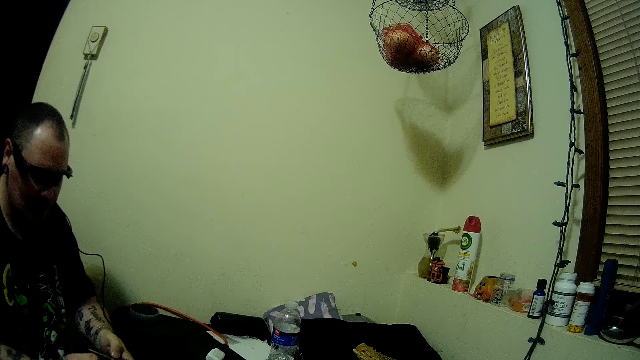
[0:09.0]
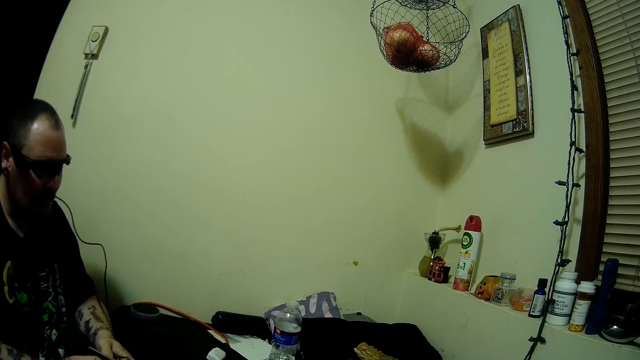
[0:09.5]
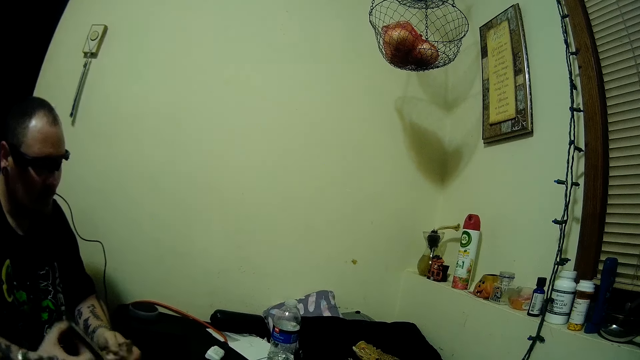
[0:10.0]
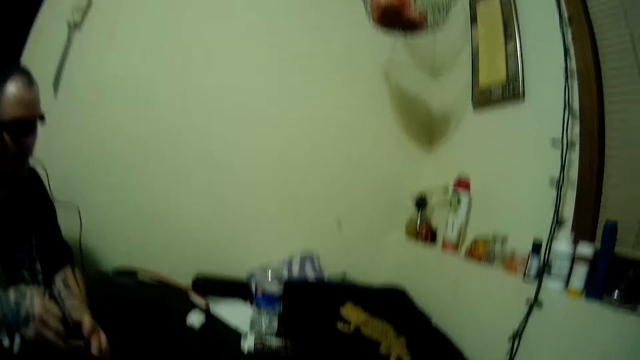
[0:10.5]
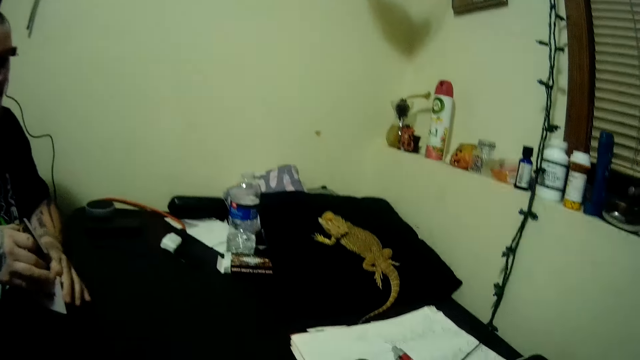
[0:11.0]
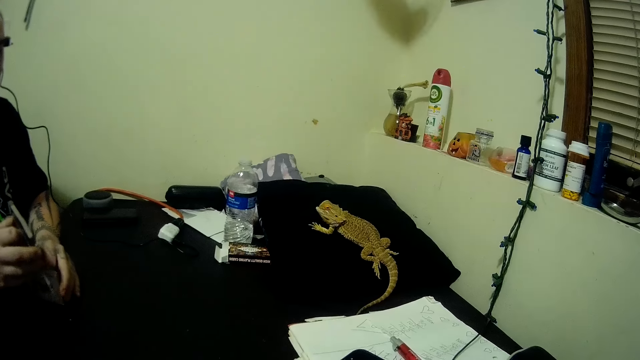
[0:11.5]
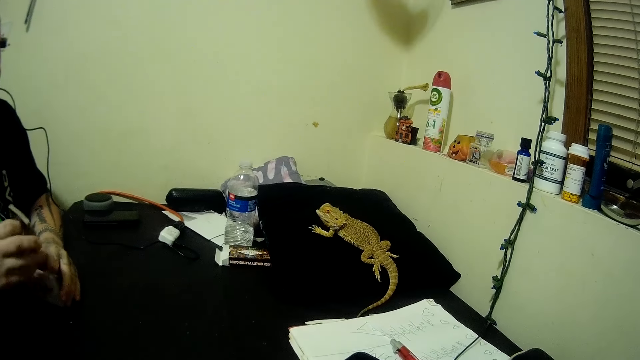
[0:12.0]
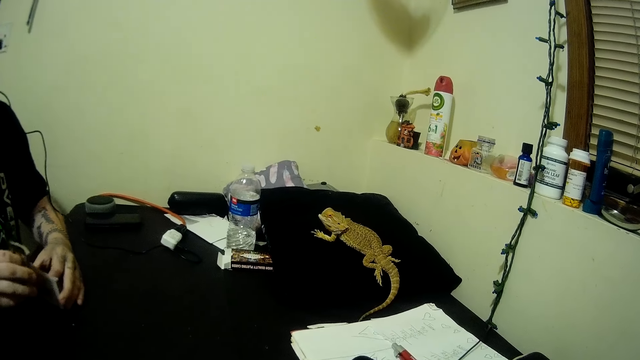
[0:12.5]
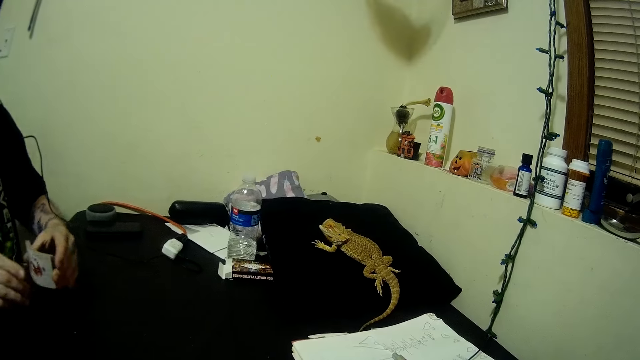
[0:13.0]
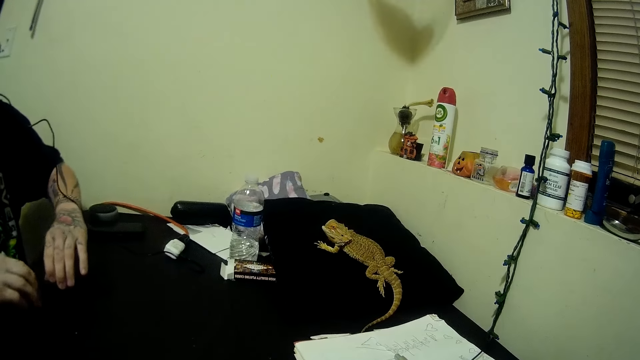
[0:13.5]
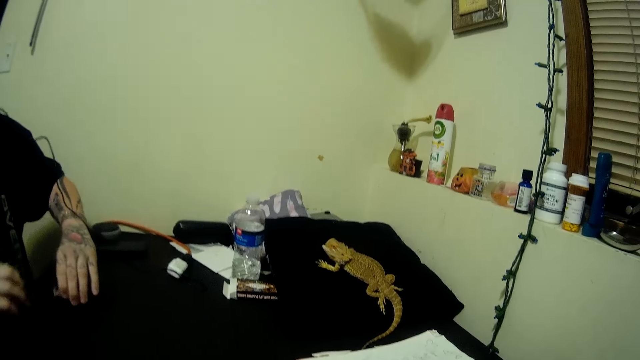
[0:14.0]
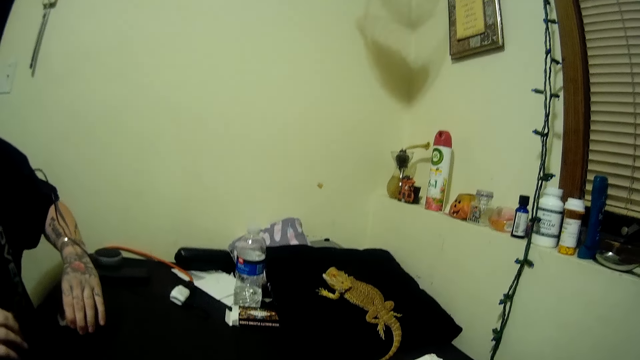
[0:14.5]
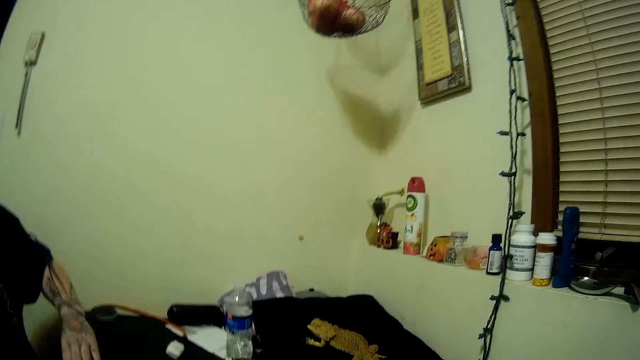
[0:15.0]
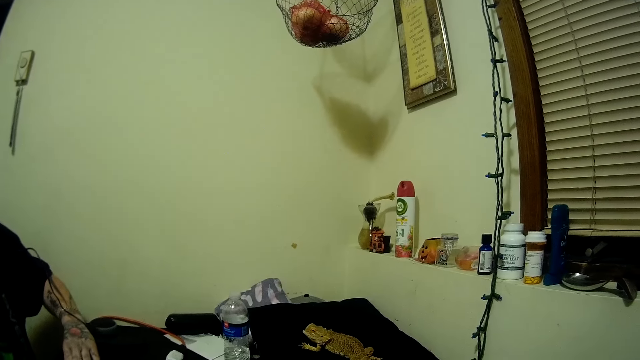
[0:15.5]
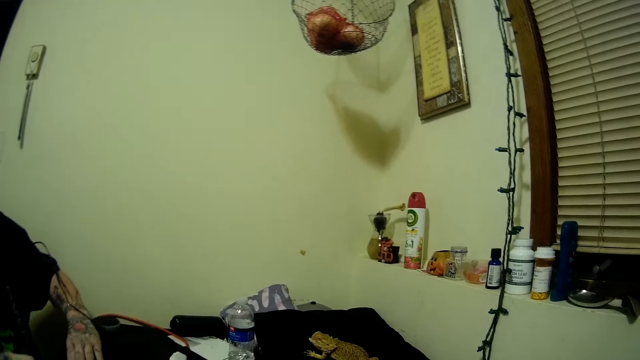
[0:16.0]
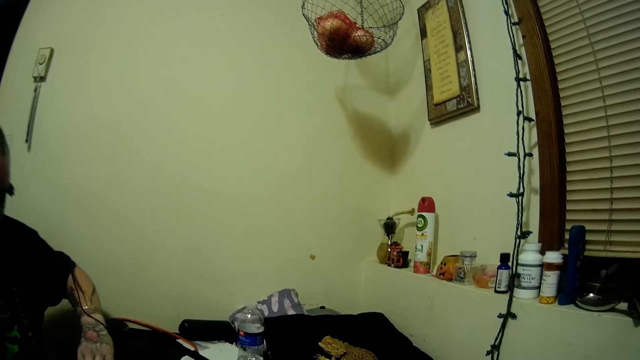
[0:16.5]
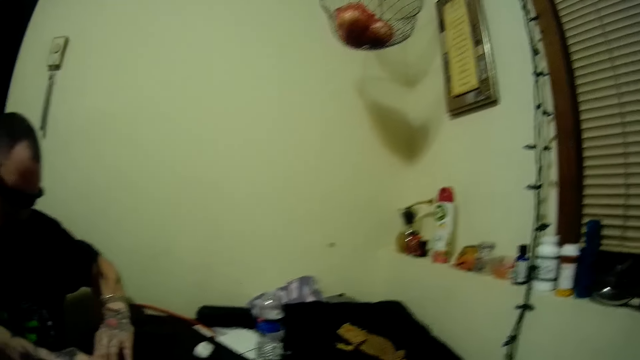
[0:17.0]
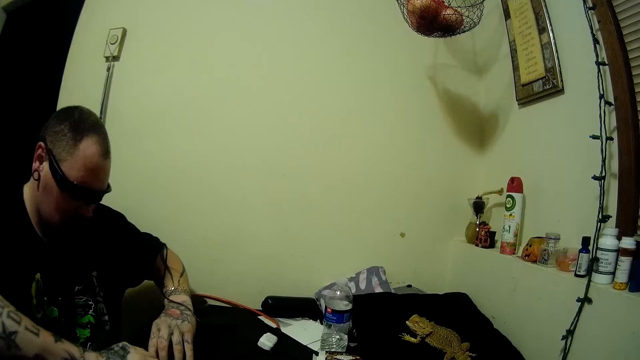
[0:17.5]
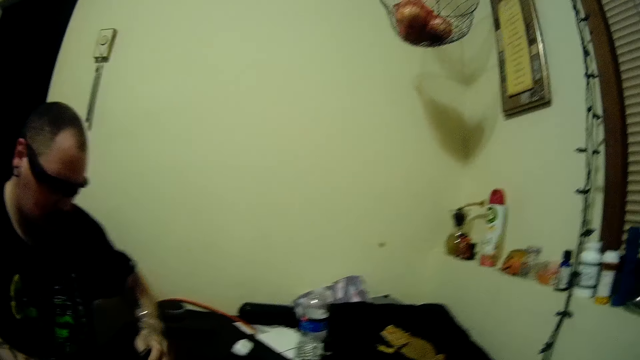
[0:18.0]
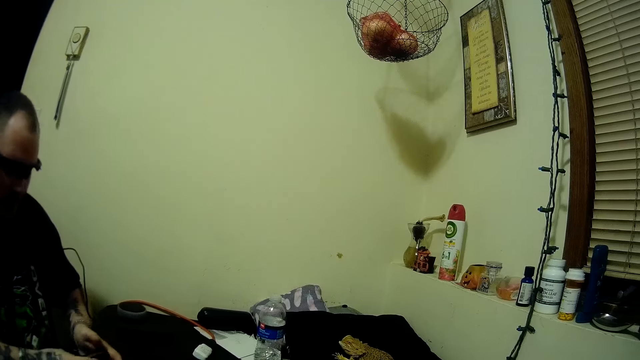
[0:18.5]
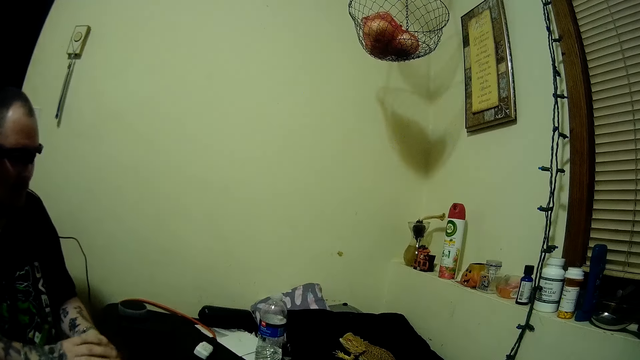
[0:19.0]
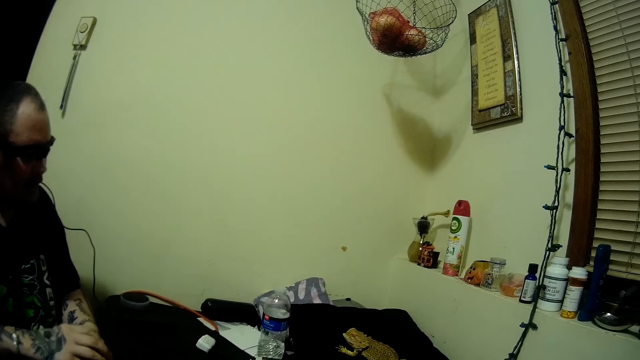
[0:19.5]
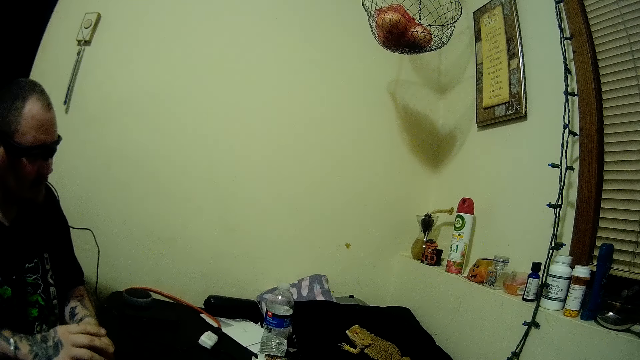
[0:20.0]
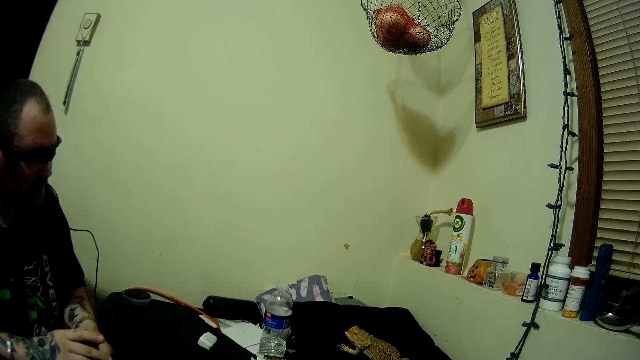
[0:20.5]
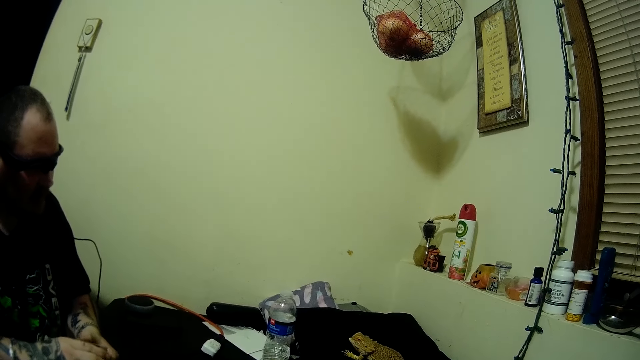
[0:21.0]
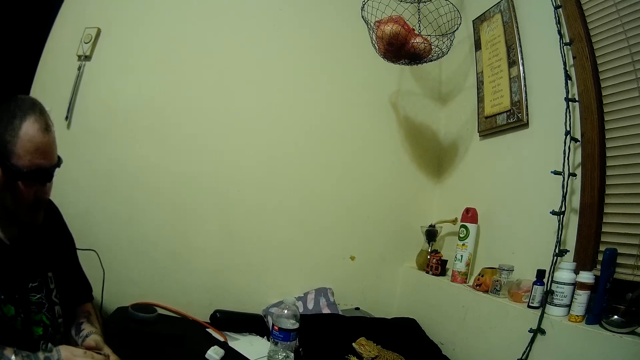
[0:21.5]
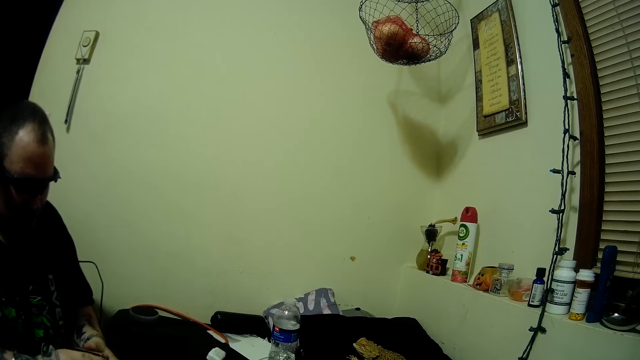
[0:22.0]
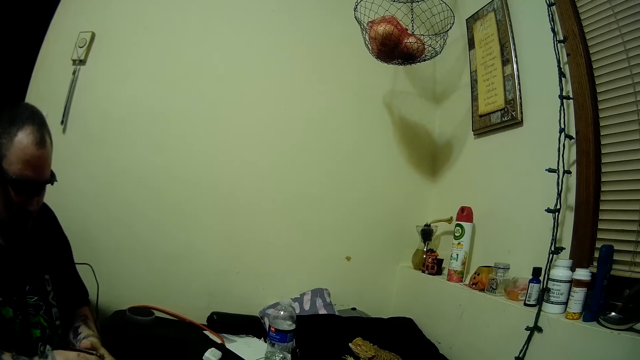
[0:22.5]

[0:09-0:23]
A man shuffles the cards with his two hands. The man puts the cards on the table. The man shuffles the cards.

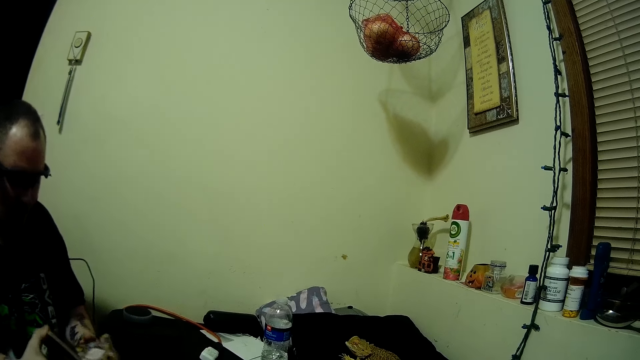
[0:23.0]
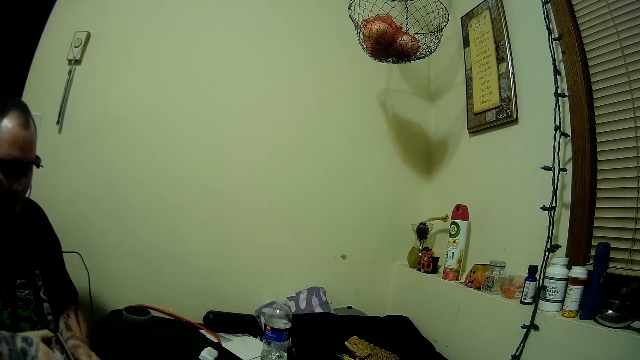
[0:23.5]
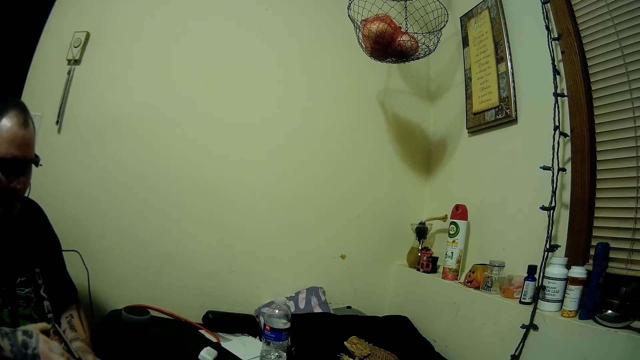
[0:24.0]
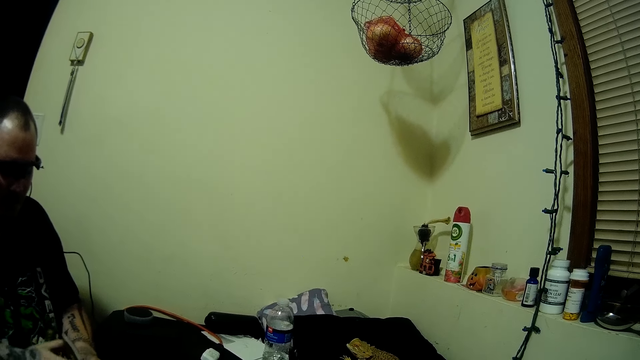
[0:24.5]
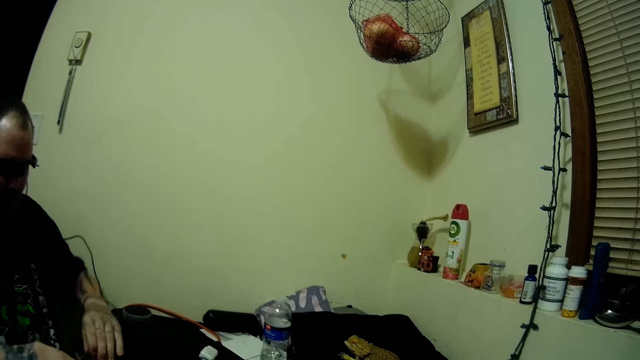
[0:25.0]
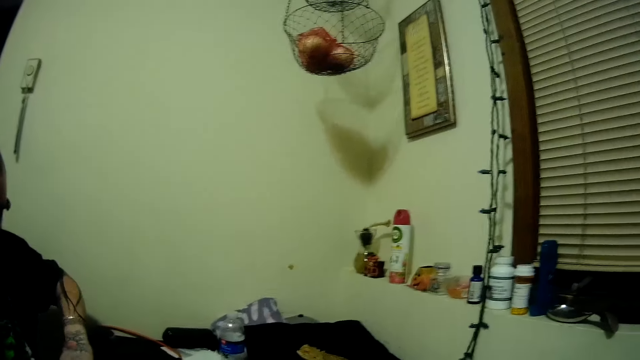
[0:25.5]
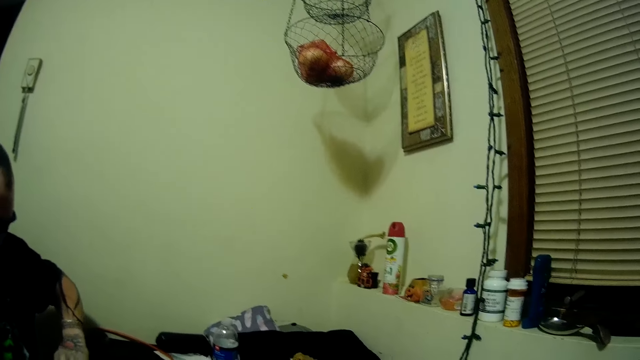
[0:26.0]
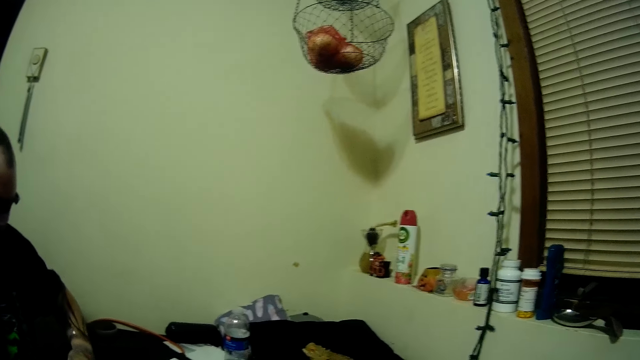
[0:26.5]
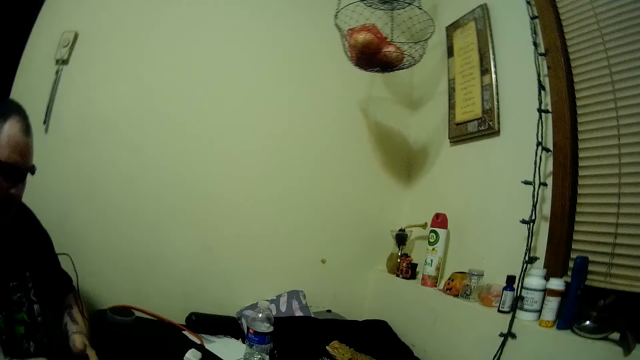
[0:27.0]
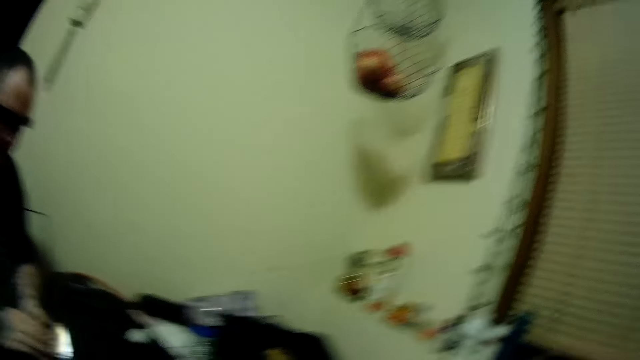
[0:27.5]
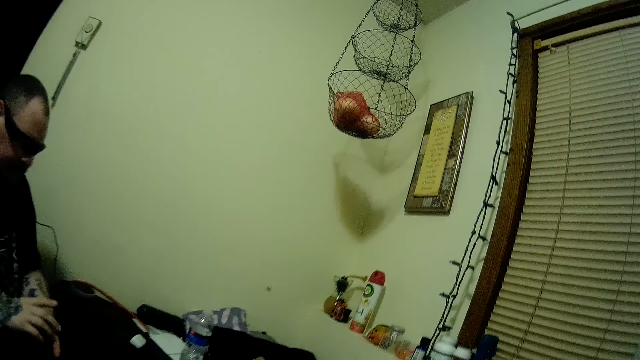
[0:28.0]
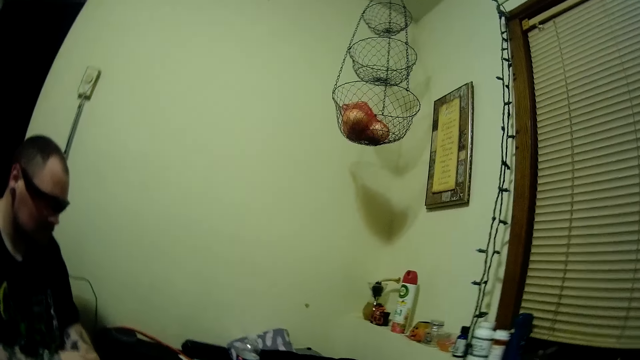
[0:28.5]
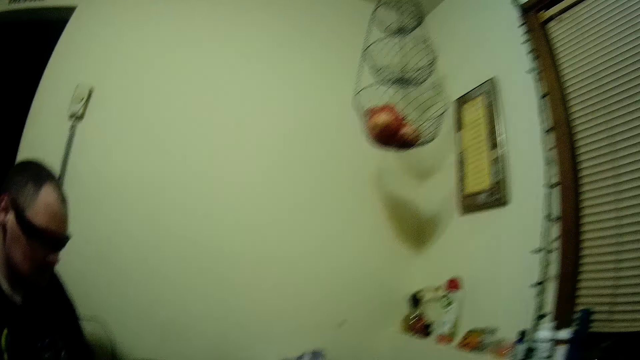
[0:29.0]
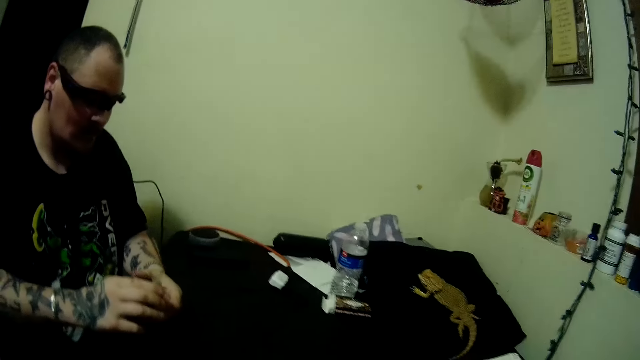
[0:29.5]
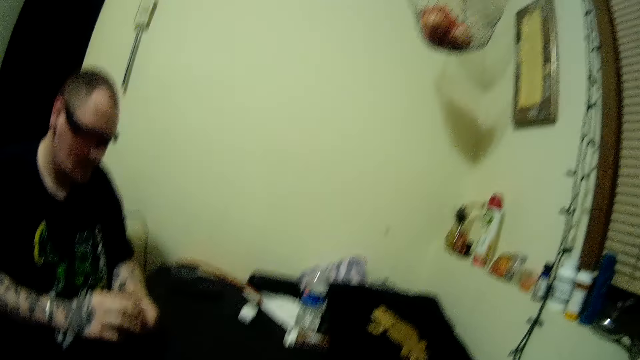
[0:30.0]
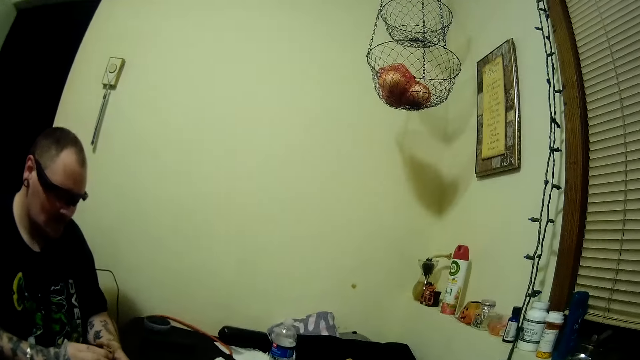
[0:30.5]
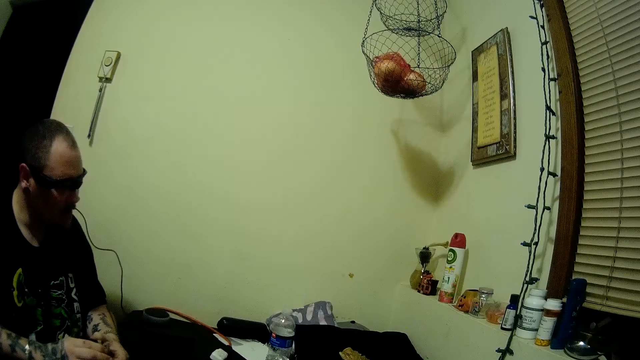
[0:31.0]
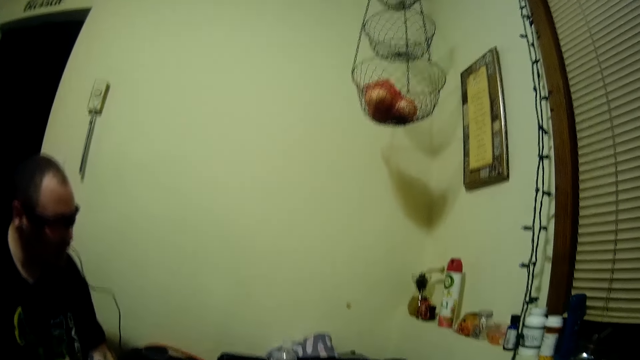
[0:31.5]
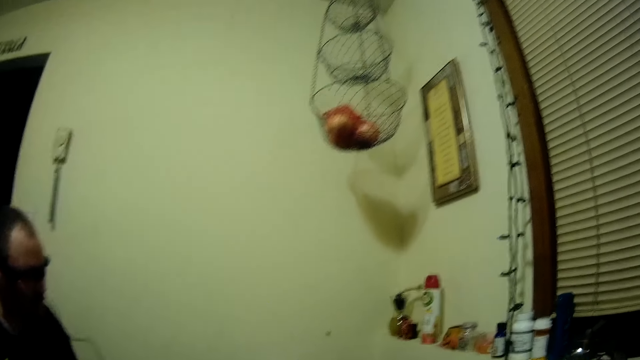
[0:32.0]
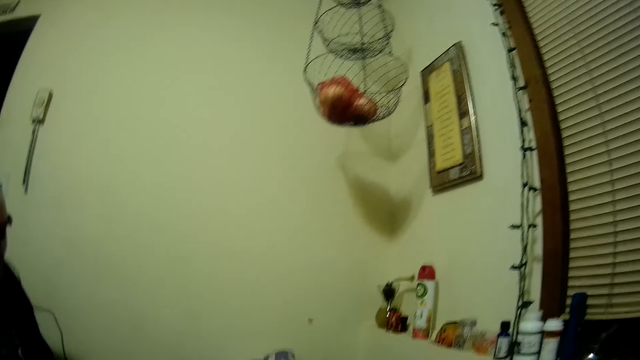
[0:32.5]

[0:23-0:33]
A man puts the cards on the table. The man shuffles the cards. The man holds the cards with both hands.
